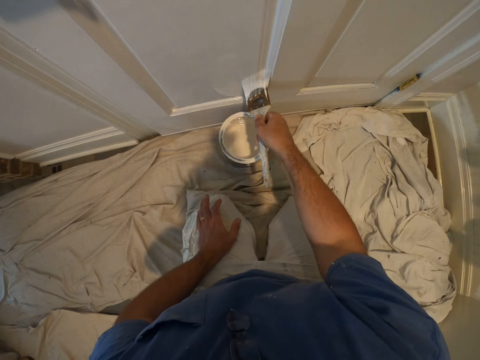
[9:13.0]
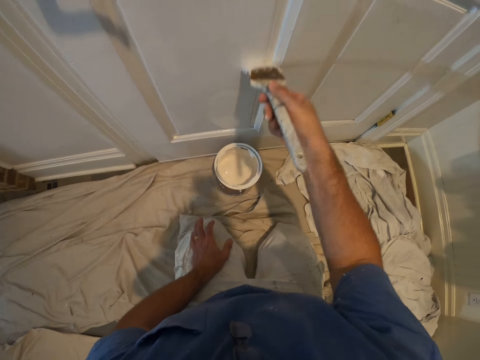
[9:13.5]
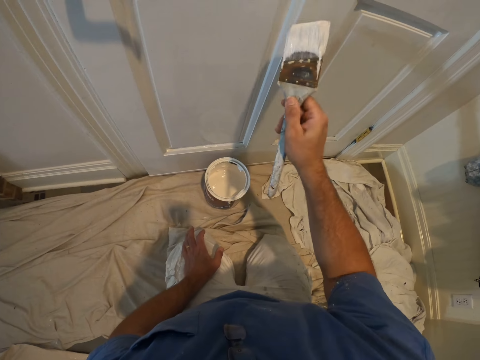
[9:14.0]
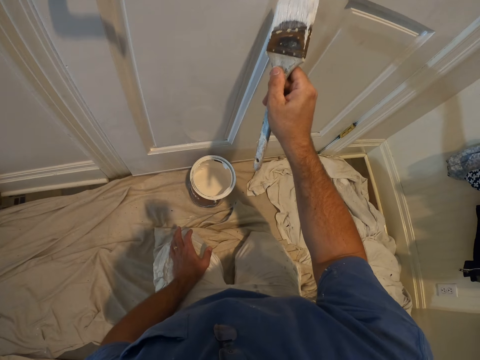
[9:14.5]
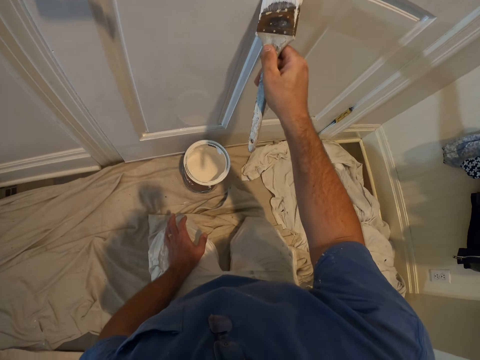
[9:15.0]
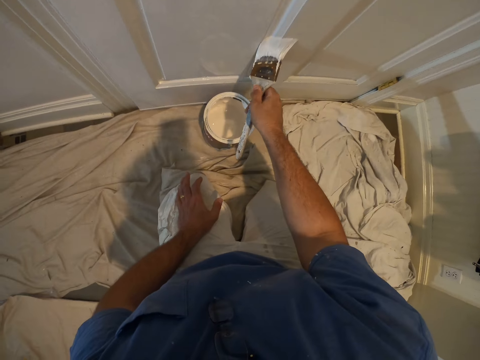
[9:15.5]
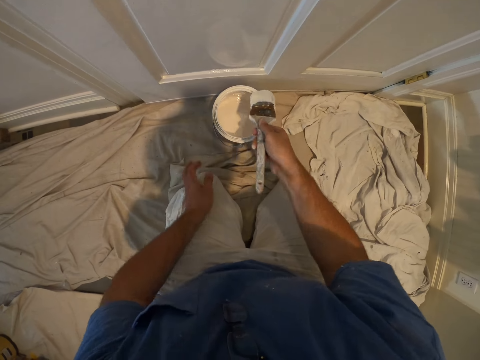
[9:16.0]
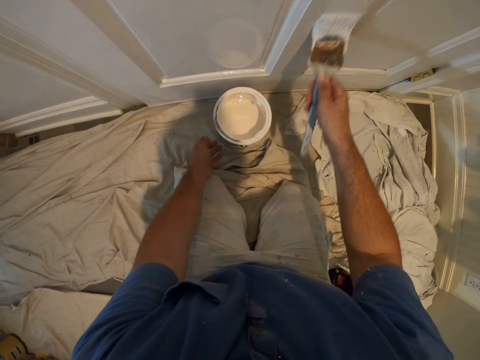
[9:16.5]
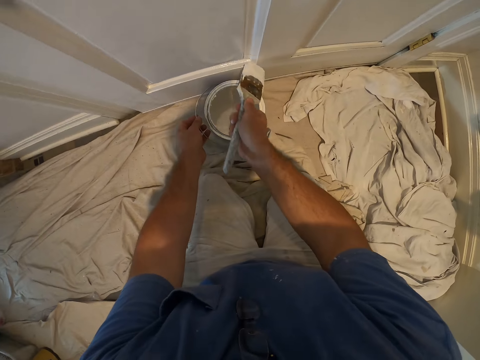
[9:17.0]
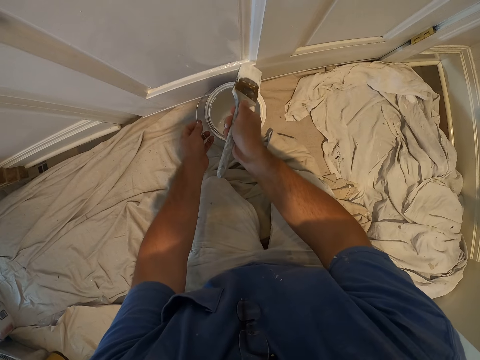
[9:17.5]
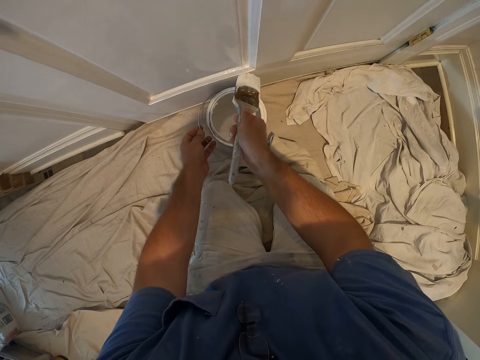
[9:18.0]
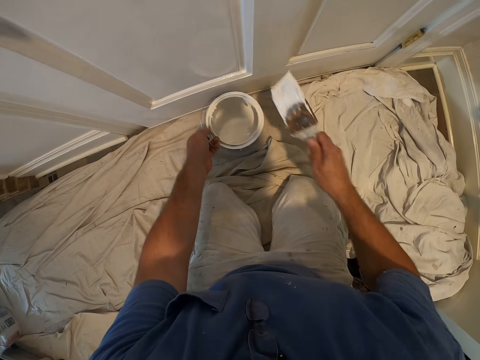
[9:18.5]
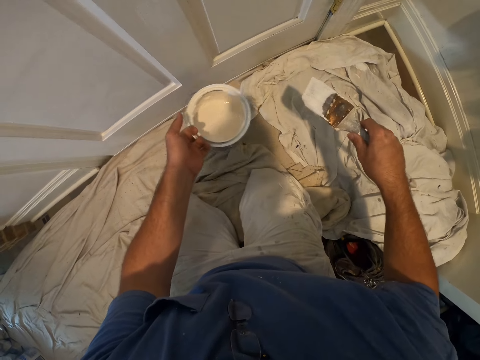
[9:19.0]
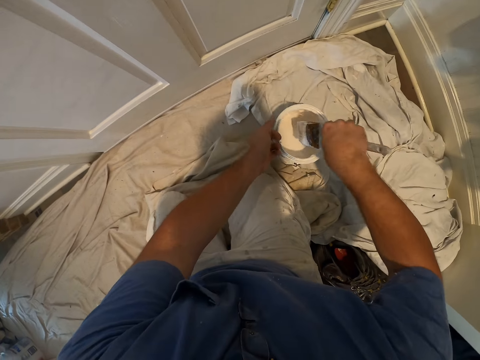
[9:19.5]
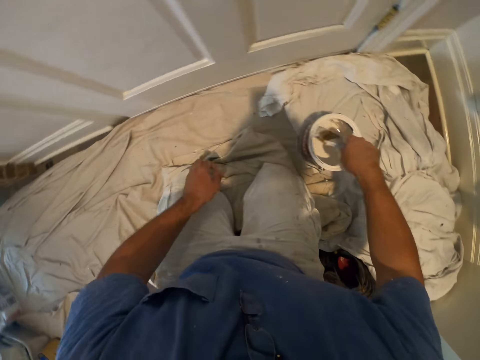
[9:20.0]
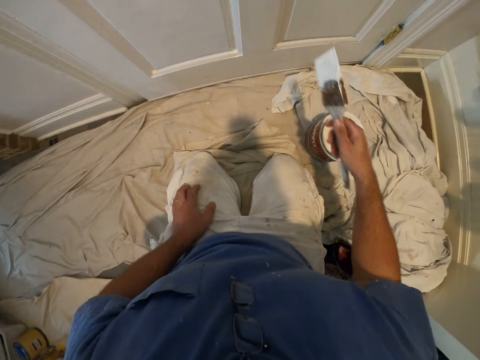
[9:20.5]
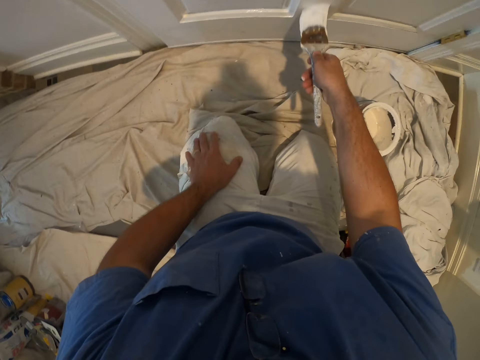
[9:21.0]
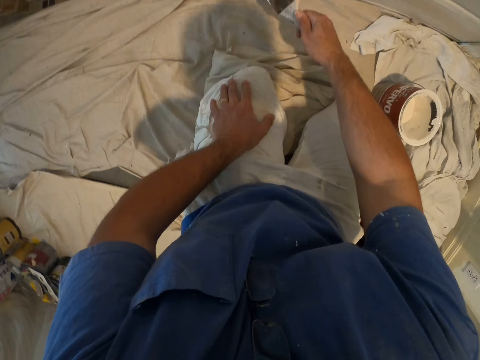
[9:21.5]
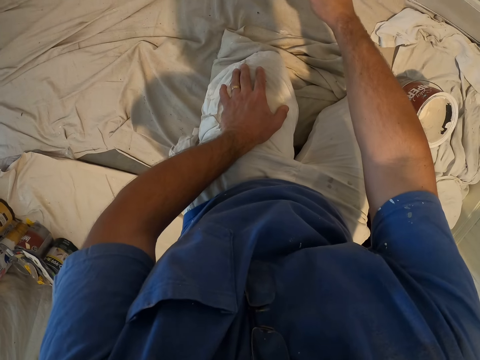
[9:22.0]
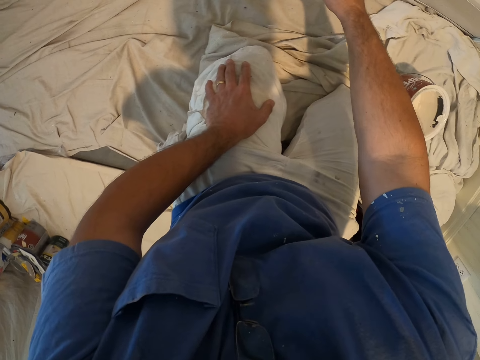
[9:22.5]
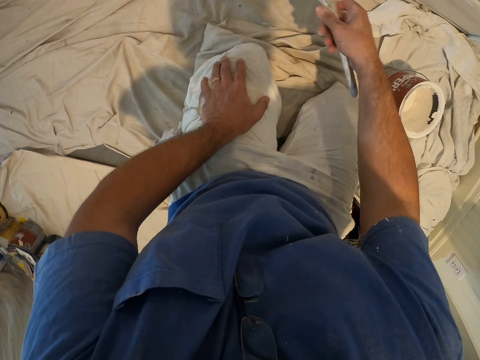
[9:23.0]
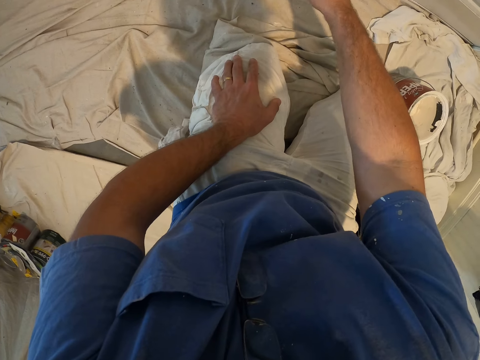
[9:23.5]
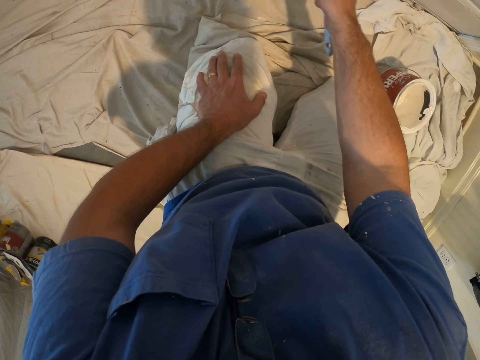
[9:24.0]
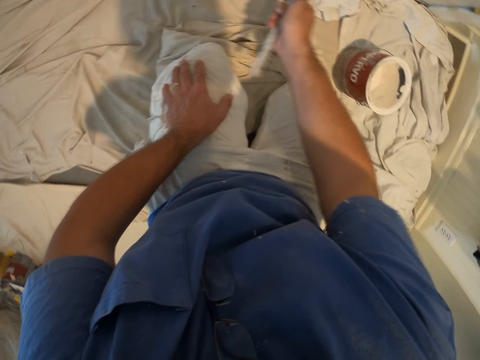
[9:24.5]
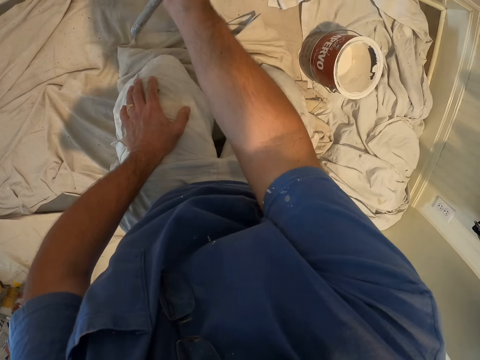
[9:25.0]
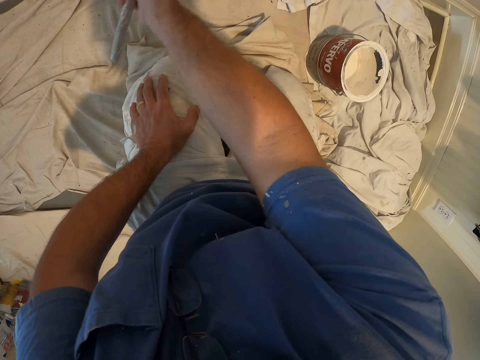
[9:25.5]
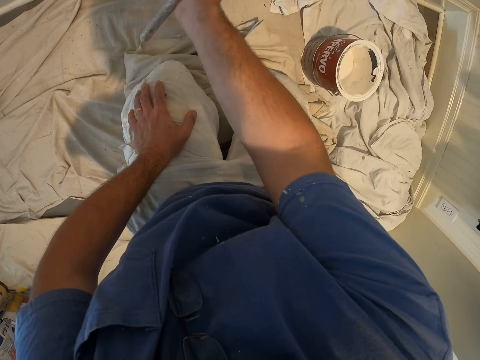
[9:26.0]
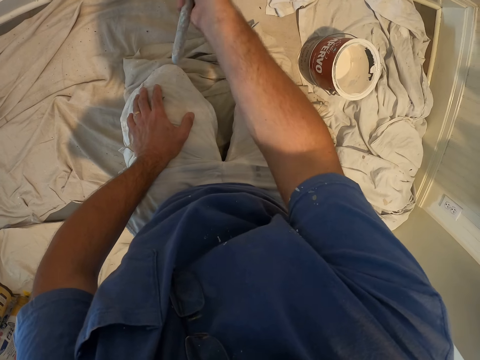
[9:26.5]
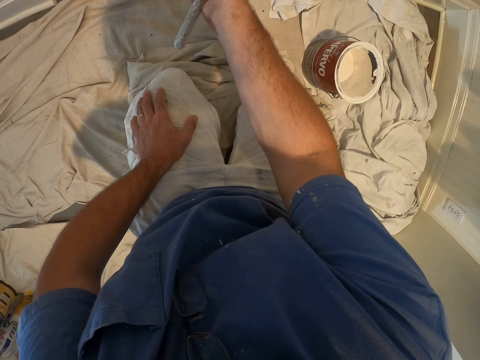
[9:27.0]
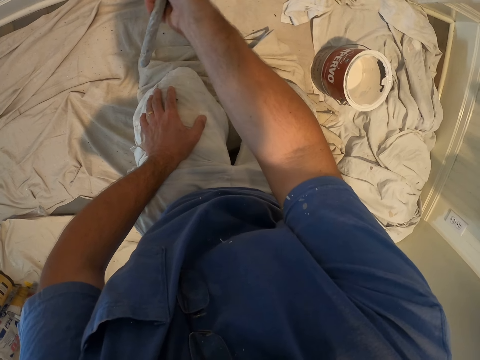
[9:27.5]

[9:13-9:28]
The camera wearer touches the paint tin. He carries the paint tin. He adjusts the position of a bucket of paint on the floor with his left hand. He dips the paint brush into the bucket of paint on the floor. He continues painting the door with the paint brush.

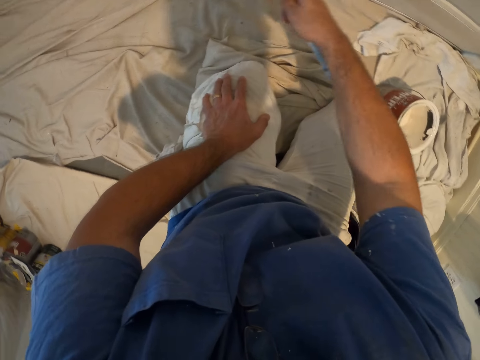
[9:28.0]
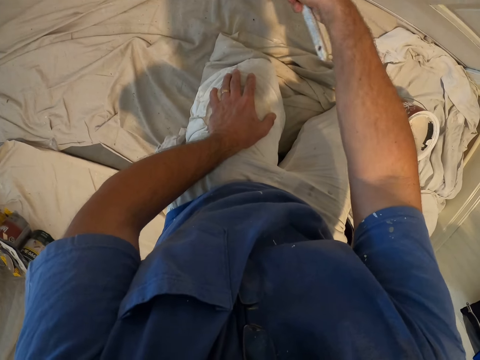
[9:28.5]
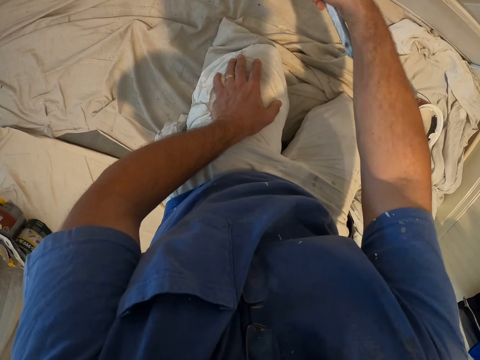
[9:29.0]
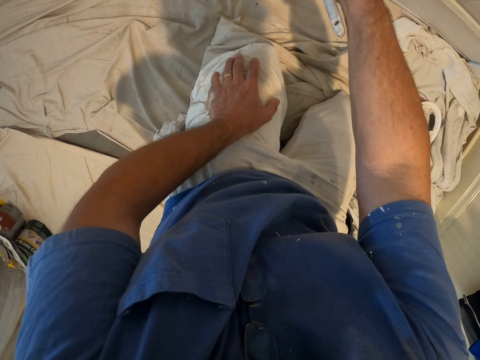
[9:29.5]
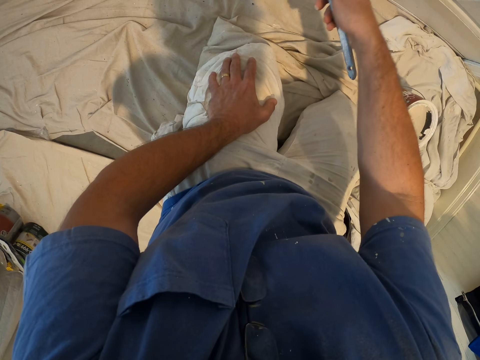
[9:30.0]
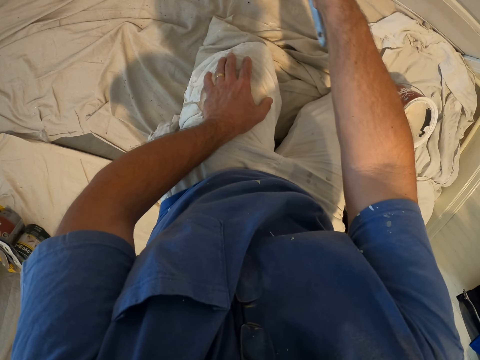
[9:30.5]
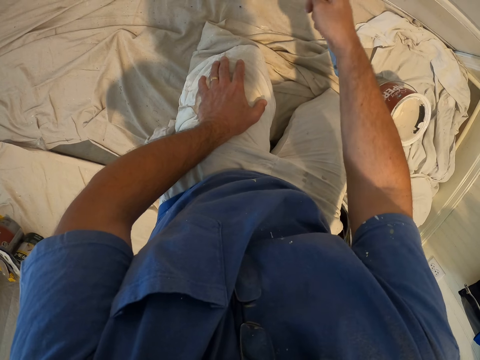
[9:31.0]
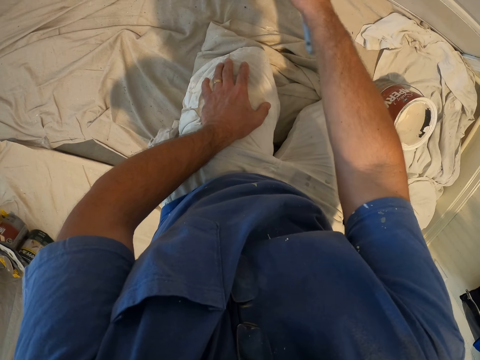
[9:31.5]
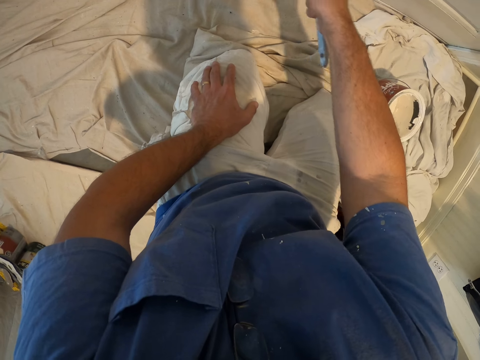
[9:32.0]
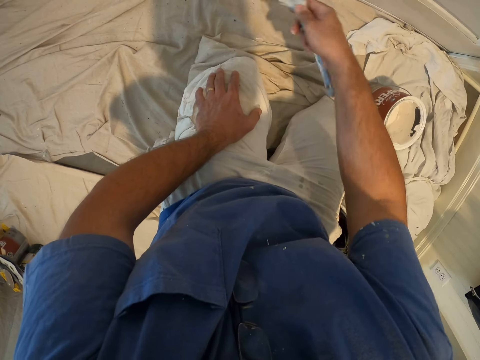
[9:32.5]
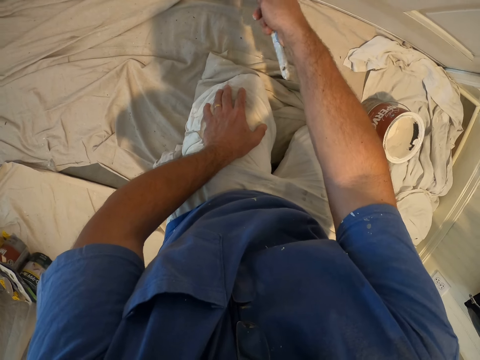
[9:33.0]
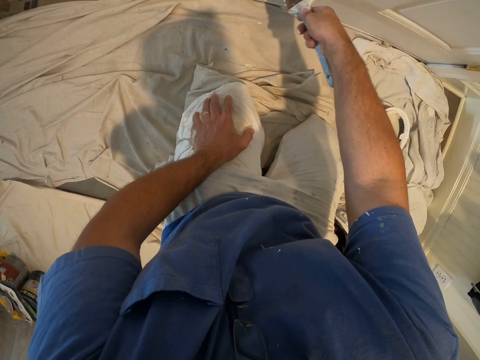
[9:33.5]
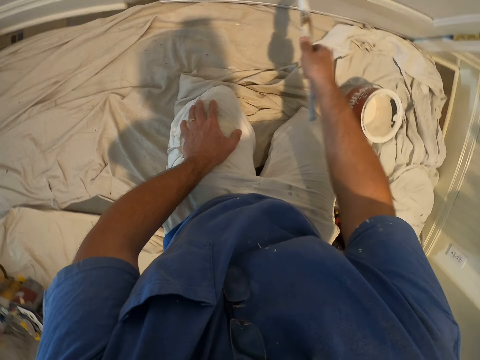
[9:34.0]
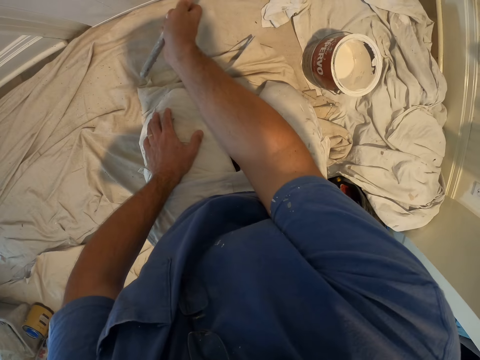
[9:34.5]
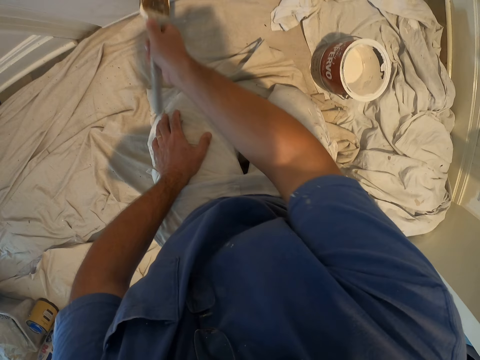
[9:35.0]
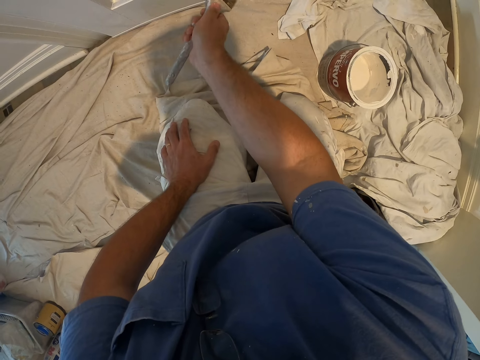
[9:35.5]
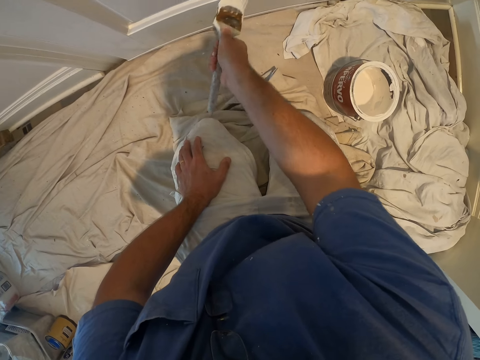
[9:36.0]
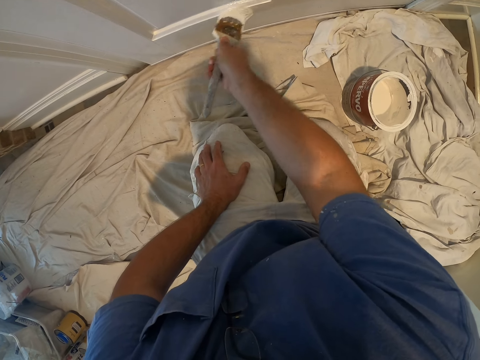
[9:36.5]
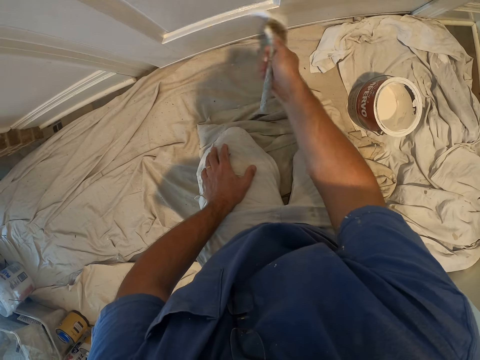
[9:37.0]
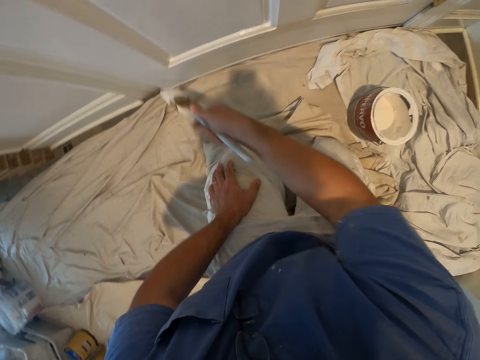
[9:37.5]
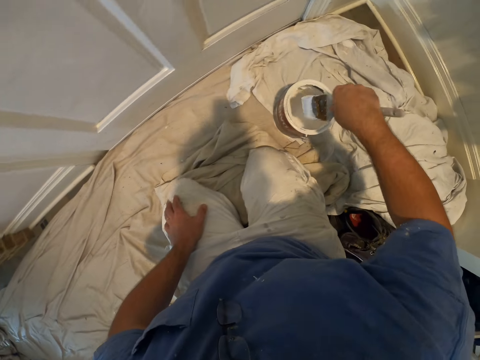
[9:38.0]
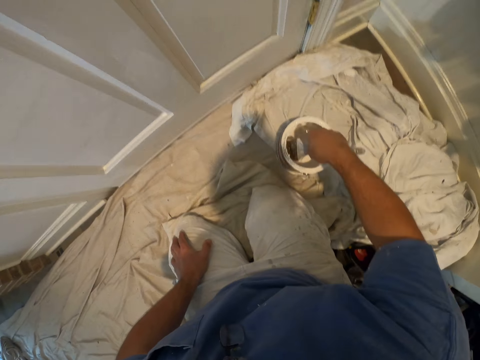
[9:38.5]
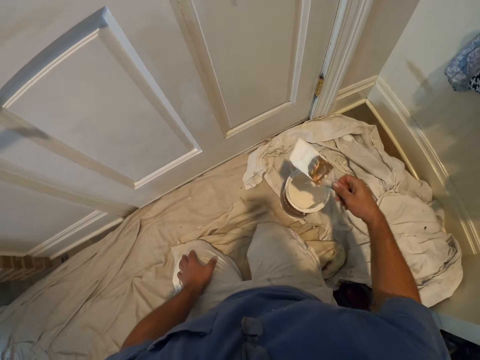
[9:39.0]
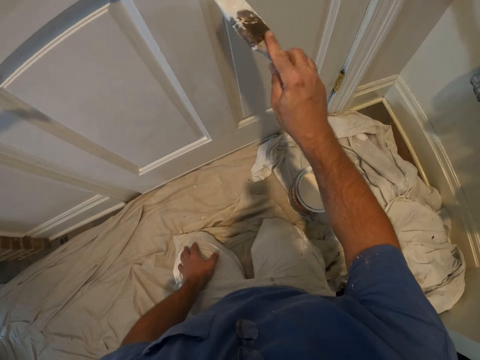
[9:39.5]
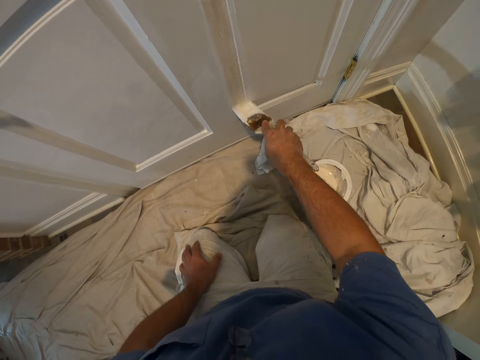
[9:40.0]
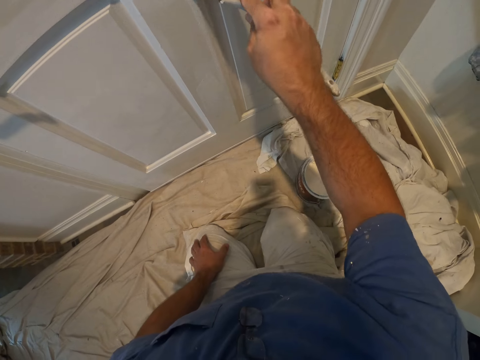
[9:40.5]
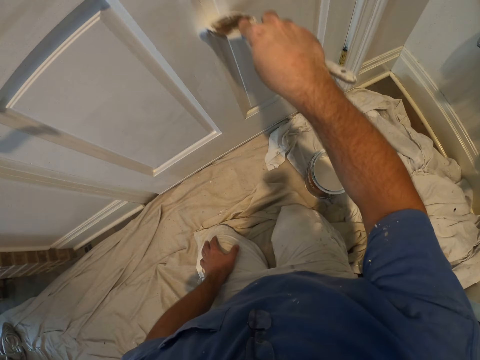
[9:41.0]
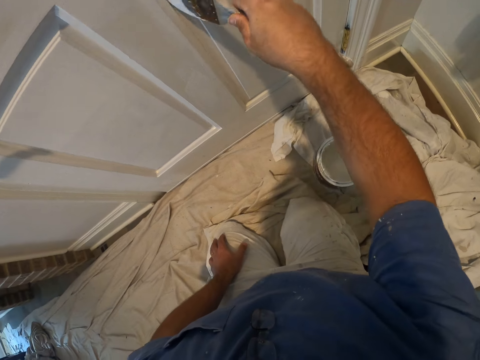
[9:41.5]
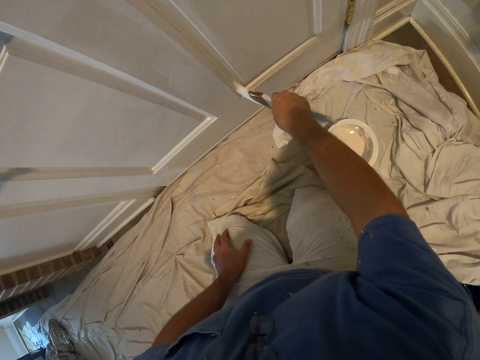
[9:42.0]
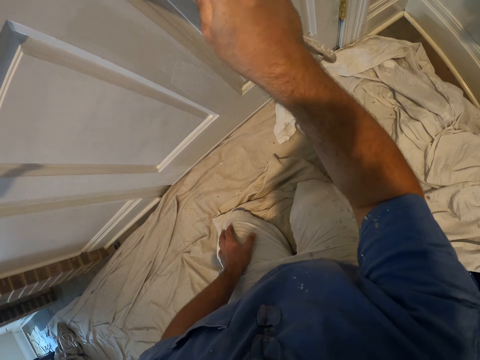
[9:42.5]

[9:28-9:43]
The camera wearer dips the paint brush into the bucket of paint on the floor. They continue painting the door with the paint brush.
